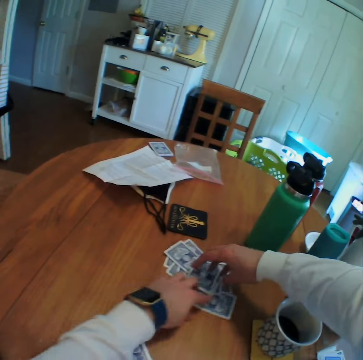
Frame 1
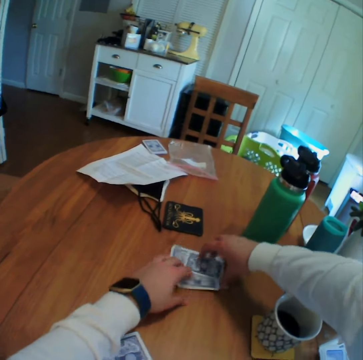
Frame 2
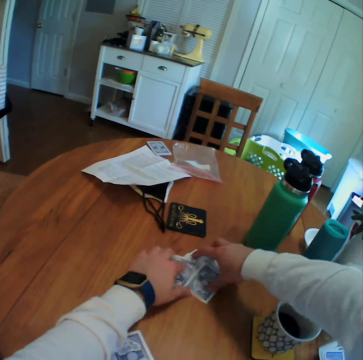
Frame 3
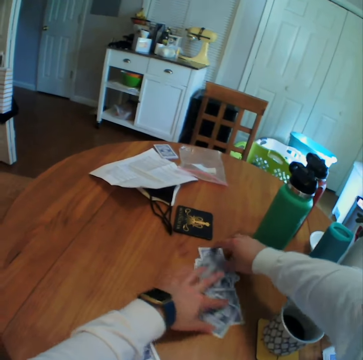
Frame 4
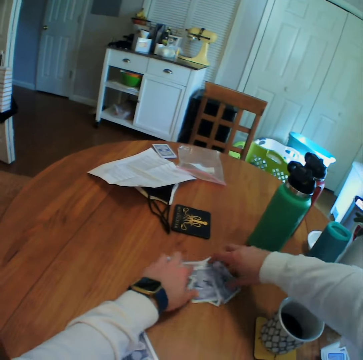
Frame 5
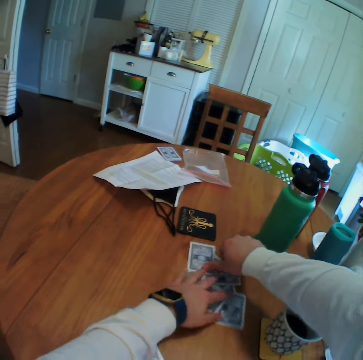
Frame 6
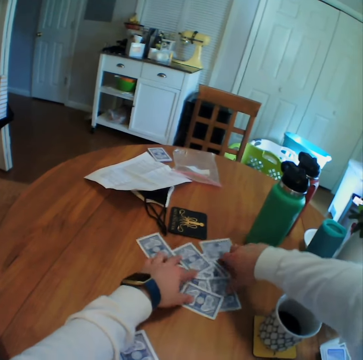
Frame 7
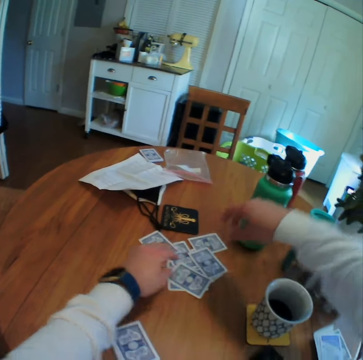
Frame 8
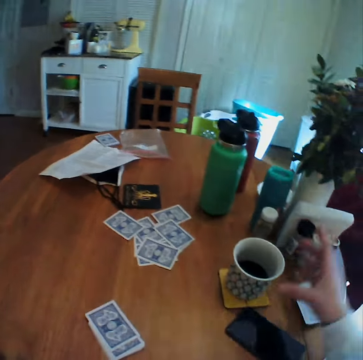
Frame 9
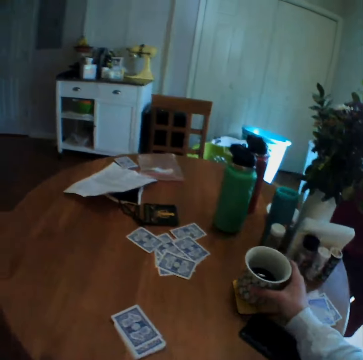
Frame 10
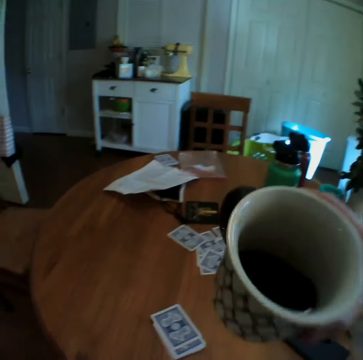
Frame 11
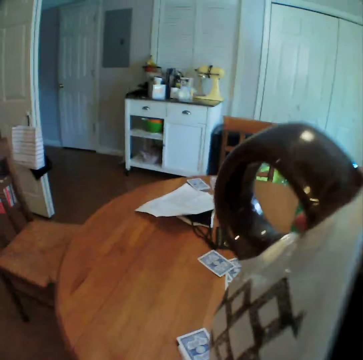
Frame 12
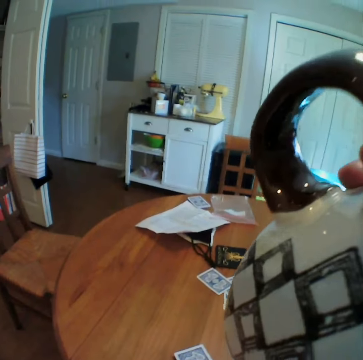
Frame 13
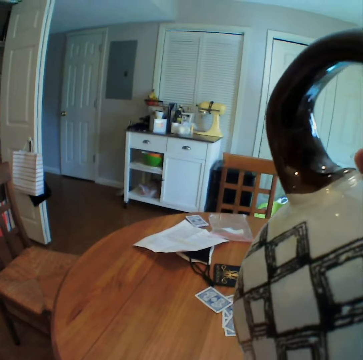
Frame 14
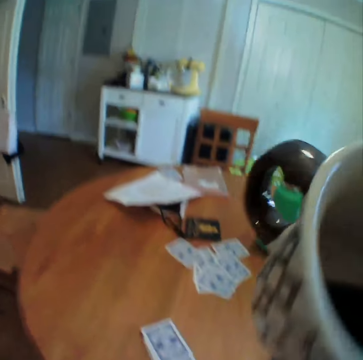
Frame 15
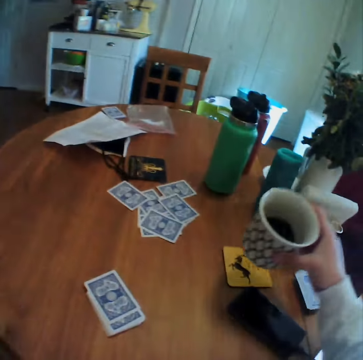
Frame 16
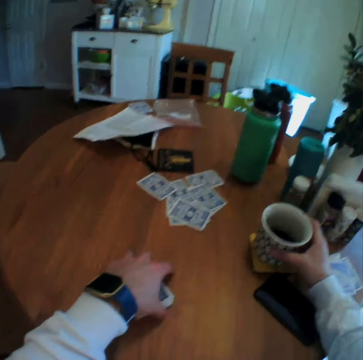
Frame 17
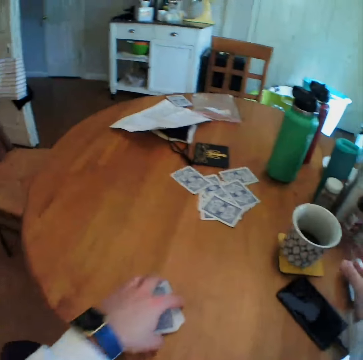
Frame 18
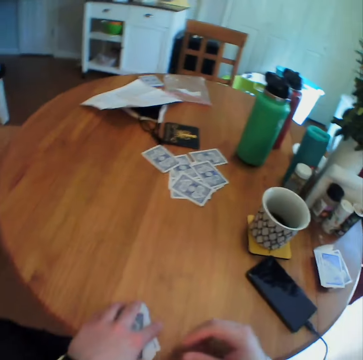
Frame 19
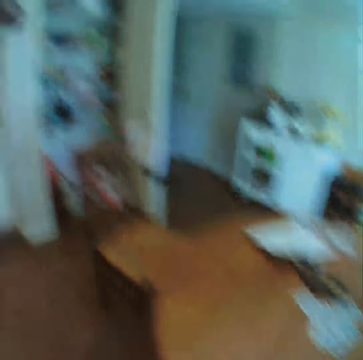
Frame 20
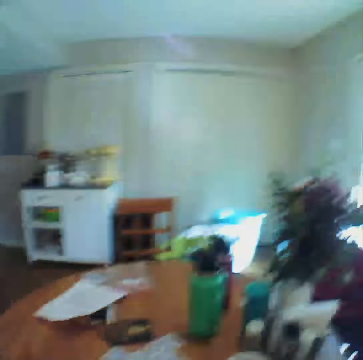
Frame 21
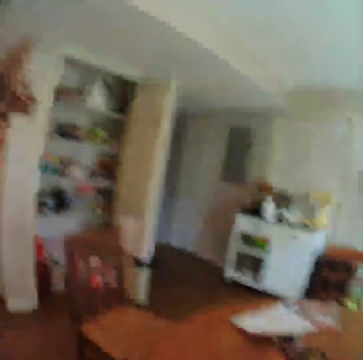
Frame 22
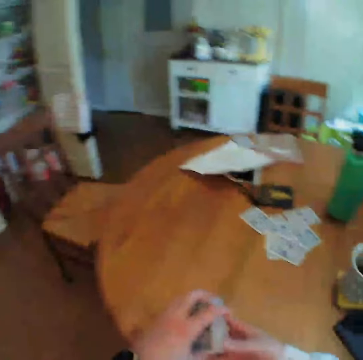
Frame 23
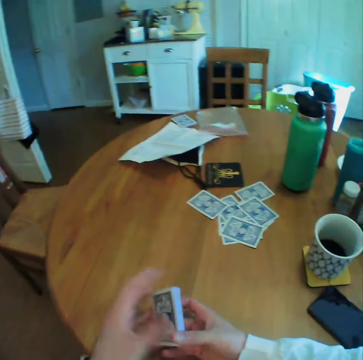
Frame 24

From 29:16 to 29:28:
The camera wearer picks up a cup of tea. They hold the cup. They drink the tea or coffee. They put the cup on the table. They pick up the cards. They look around the house.

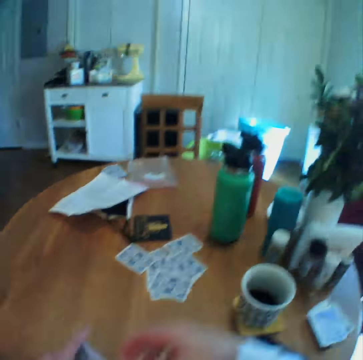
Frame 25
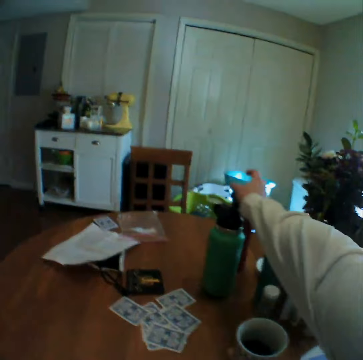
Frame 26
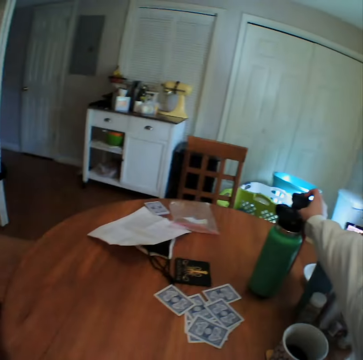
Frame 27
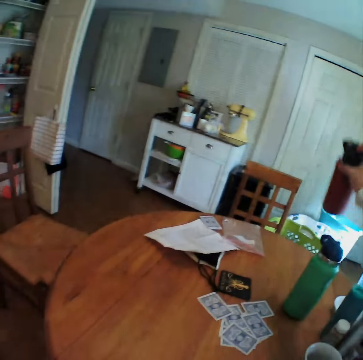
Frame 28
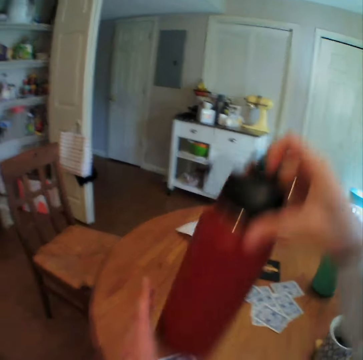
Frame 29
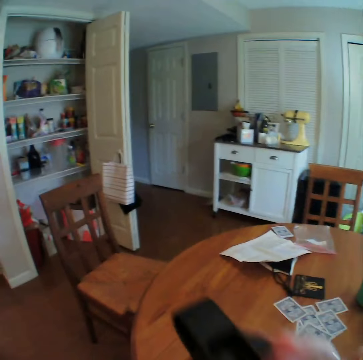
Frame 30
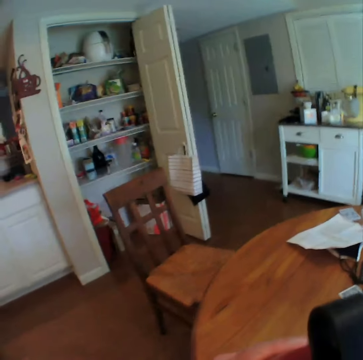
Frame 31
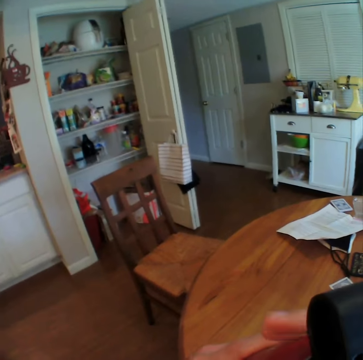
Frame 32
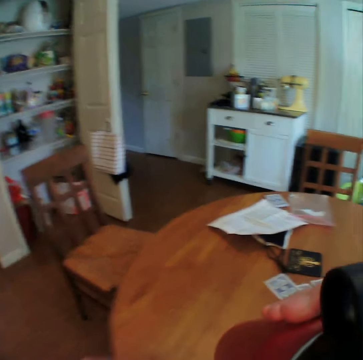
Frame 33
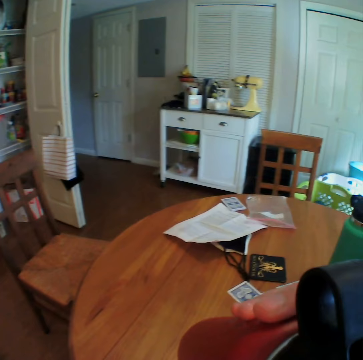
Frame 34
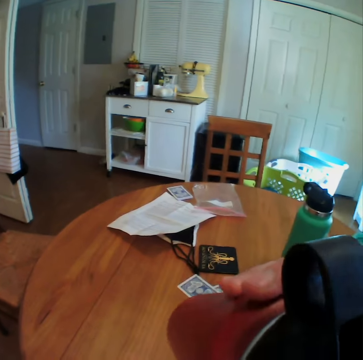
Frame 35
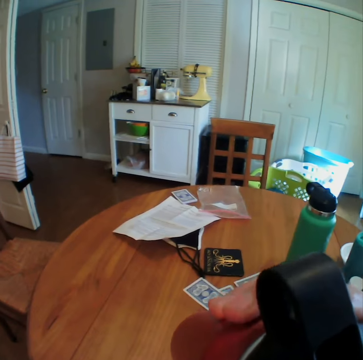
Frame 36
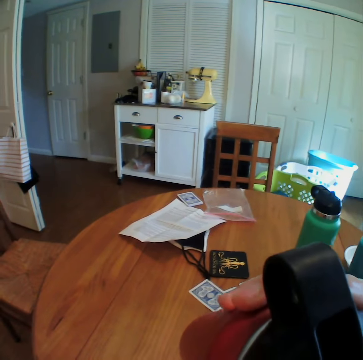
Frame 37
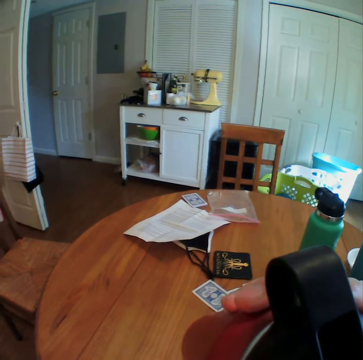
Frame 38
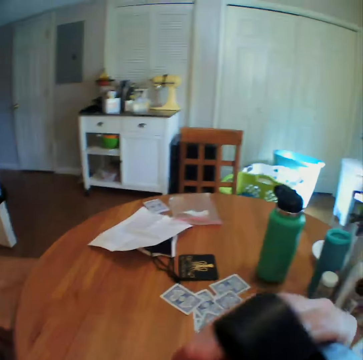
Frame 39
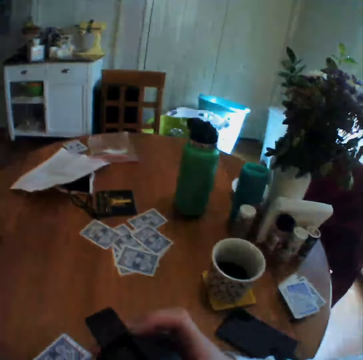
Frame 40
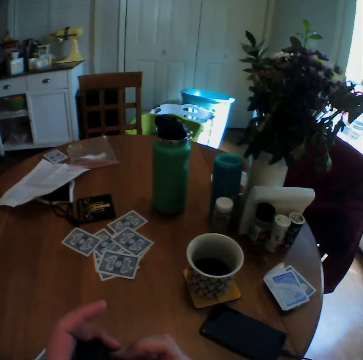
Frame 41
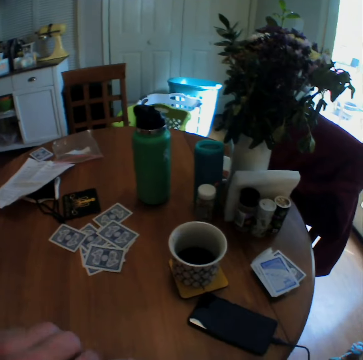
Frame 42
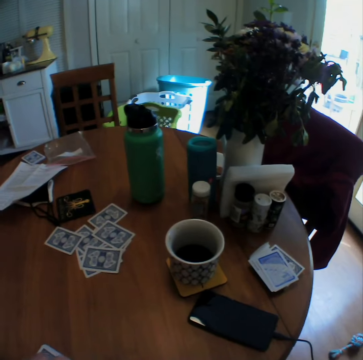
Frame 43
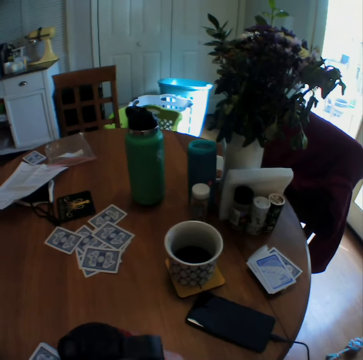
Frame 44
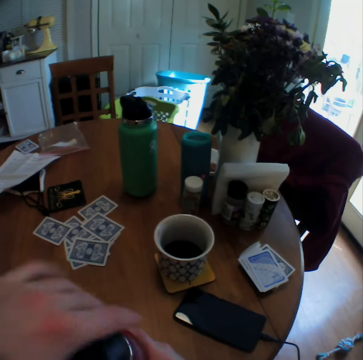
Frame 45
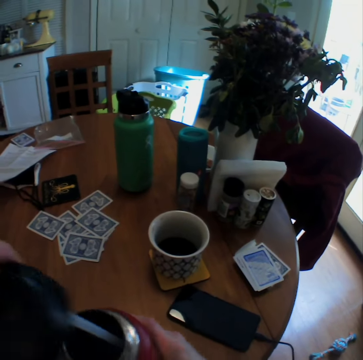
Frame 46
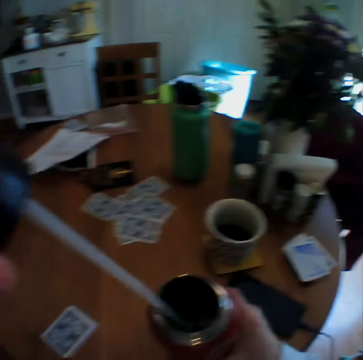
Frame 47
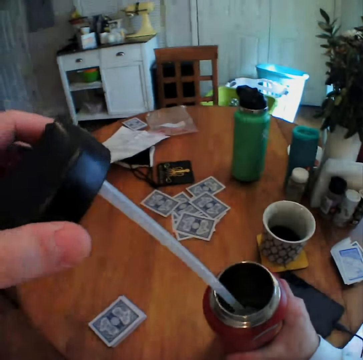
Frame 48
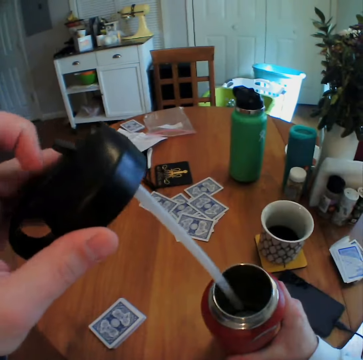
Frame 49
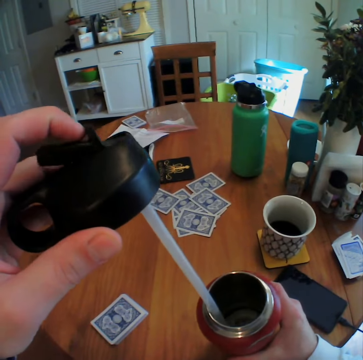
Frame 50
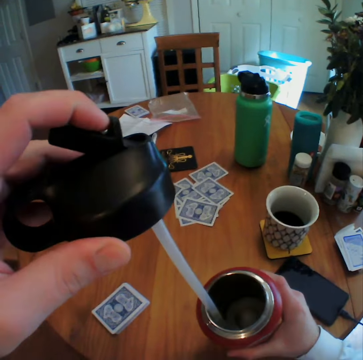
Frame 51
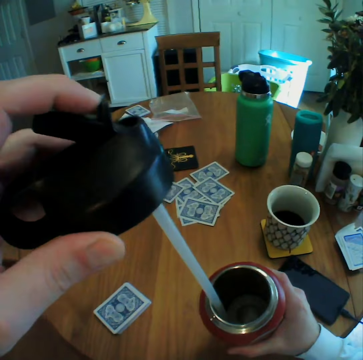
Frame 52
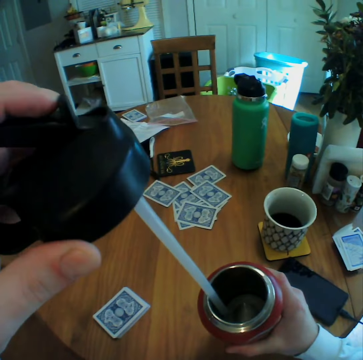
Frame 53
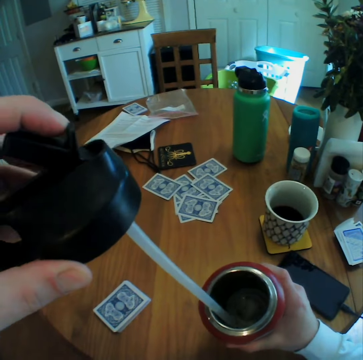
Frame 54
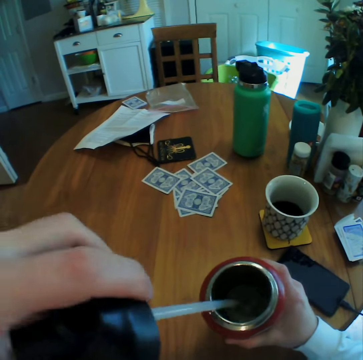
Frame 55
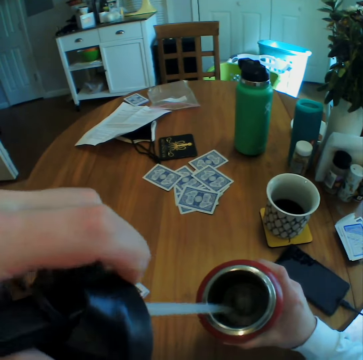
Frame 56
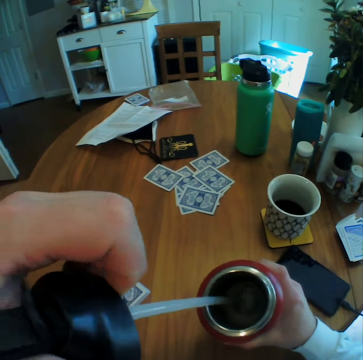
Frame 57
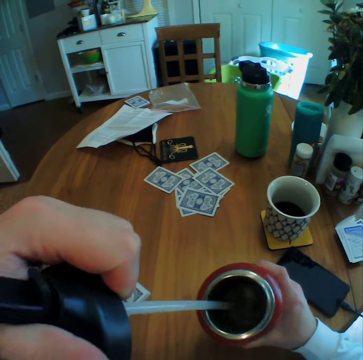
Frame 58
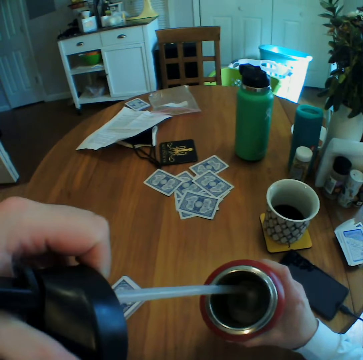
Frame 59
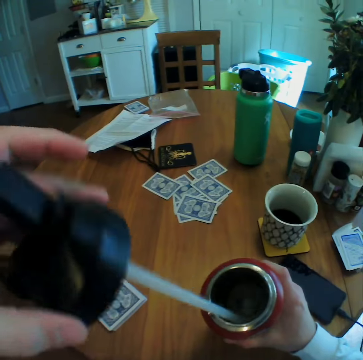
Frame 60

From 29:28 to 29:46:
The camera wearer picks up a bottle of water. They hold the bottle. They drink water from the bottle. They open the bottle. They hold the cap of the bottle. They touch the plastic.

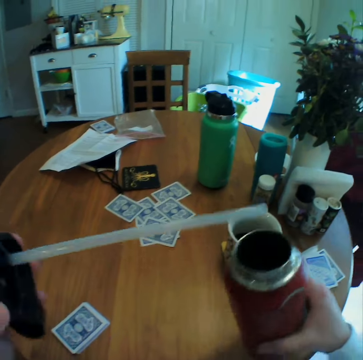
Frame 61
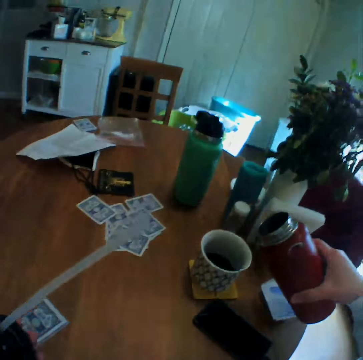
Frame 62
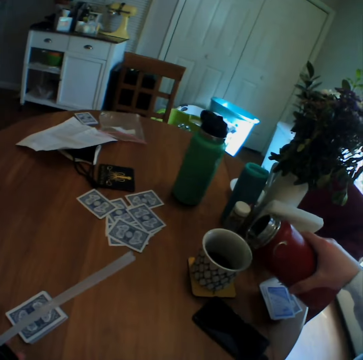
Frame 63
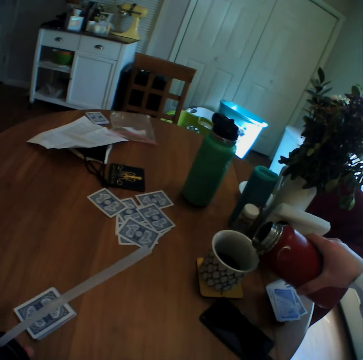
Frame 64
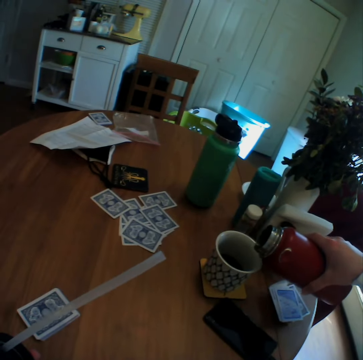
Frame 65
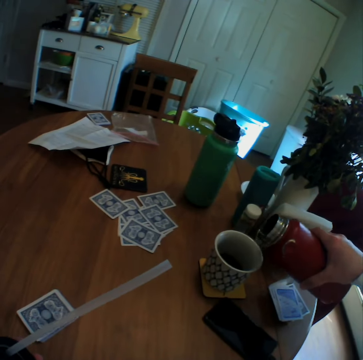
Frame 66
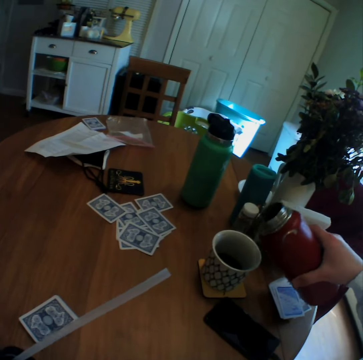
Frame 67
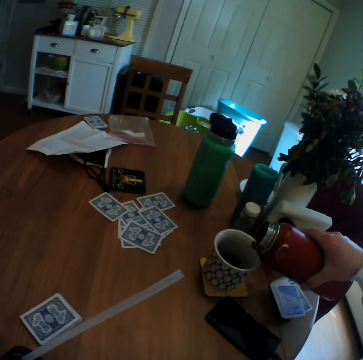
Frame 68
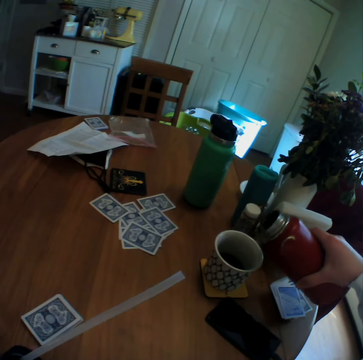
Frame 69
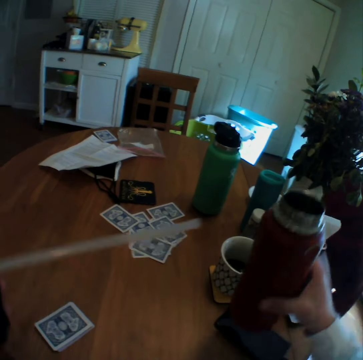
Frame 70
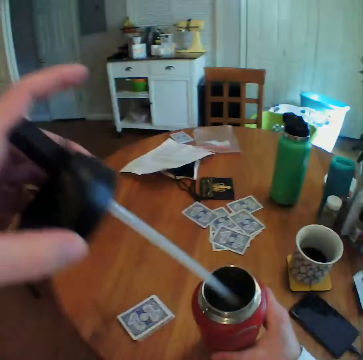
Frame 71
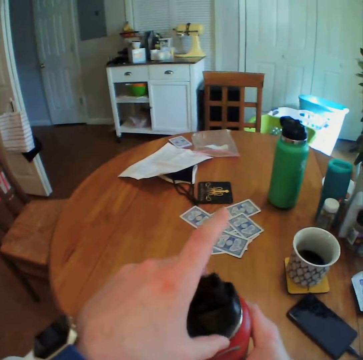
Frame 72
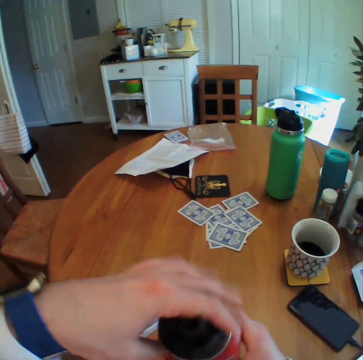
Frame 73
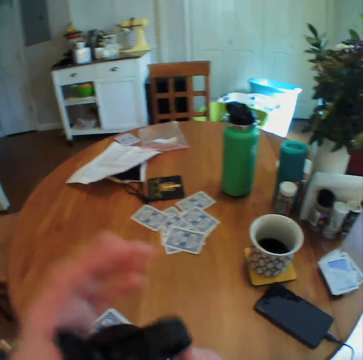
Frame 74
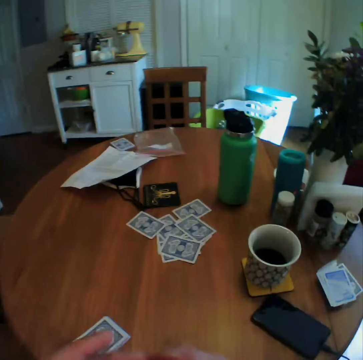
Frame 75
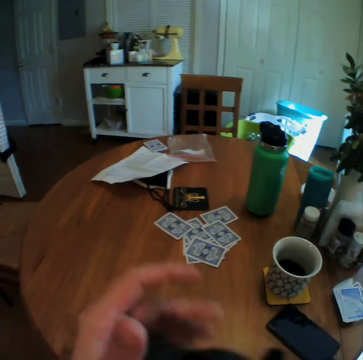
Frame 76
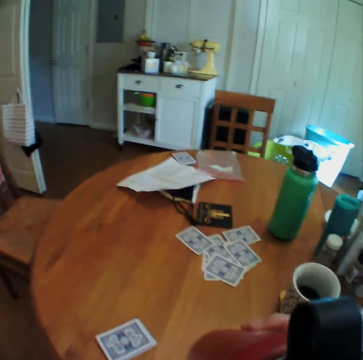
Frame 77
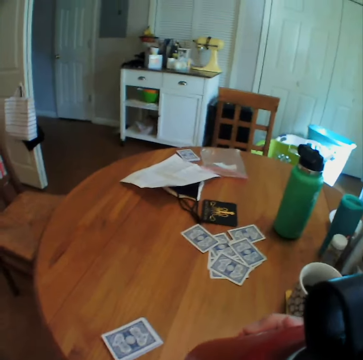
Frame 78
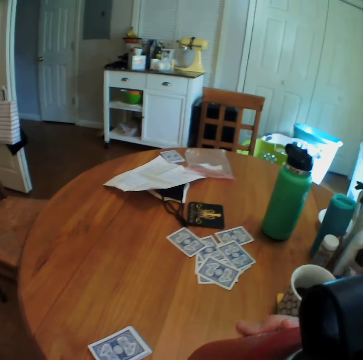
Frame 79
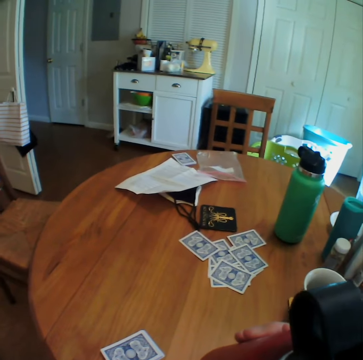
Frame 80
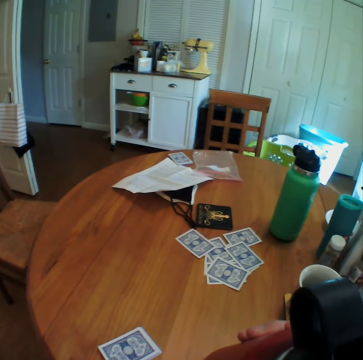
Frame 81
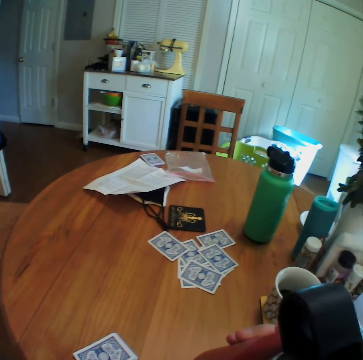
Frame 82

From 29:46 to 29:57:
The camera wearer pours some water in the cup. They close the bottle. They drink water.
